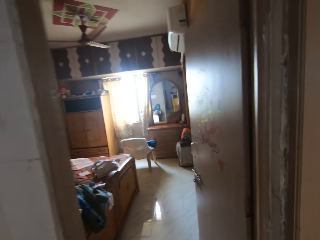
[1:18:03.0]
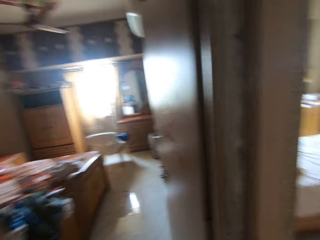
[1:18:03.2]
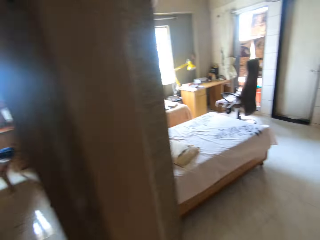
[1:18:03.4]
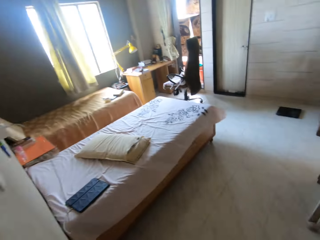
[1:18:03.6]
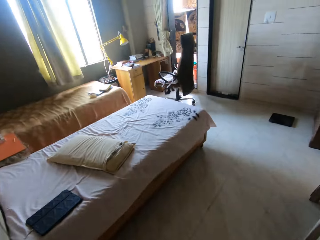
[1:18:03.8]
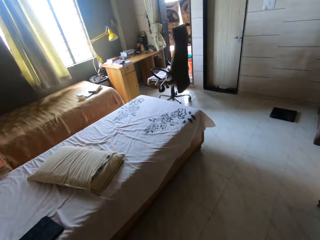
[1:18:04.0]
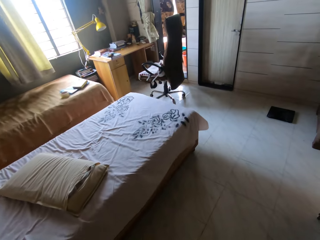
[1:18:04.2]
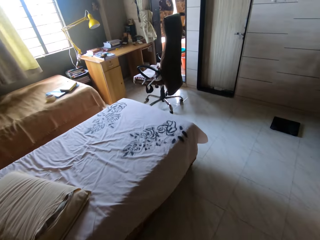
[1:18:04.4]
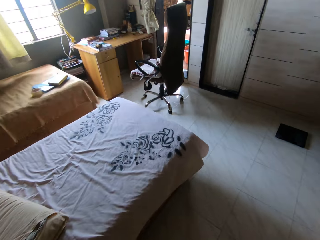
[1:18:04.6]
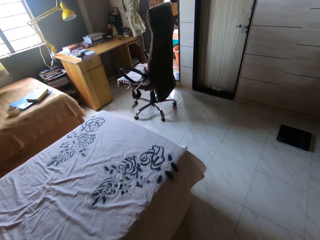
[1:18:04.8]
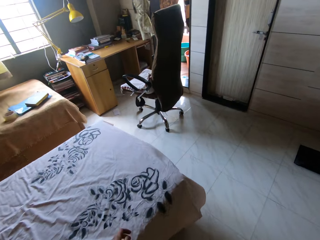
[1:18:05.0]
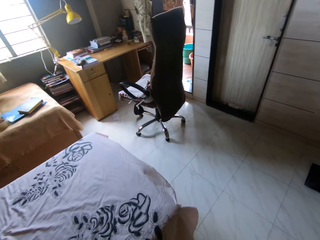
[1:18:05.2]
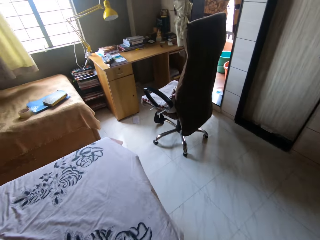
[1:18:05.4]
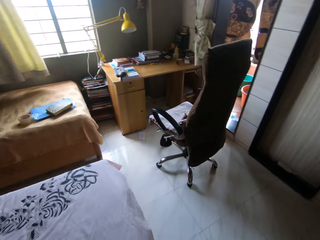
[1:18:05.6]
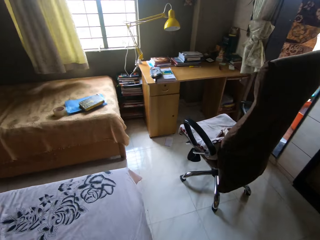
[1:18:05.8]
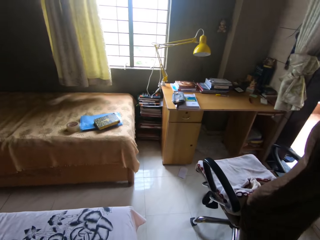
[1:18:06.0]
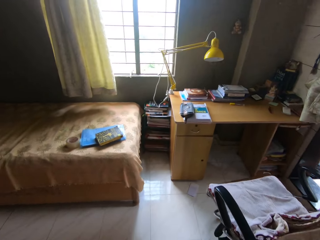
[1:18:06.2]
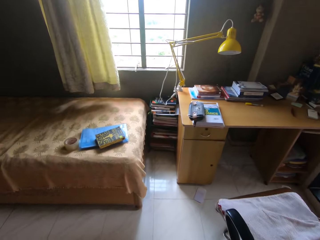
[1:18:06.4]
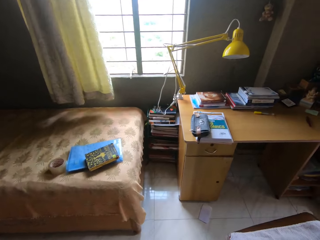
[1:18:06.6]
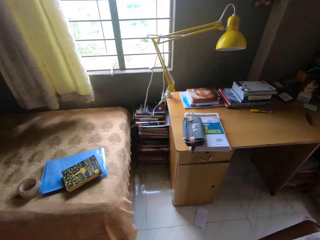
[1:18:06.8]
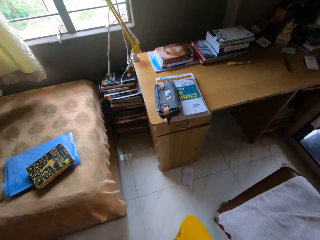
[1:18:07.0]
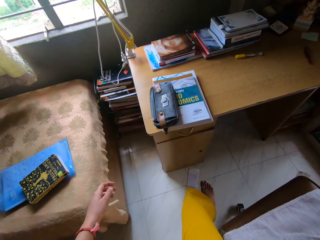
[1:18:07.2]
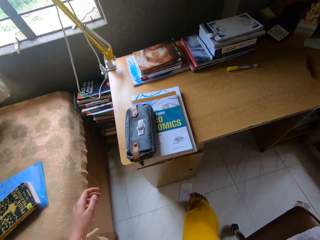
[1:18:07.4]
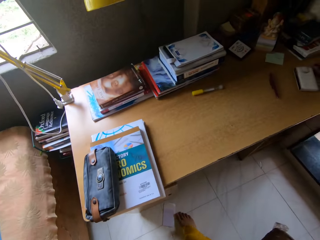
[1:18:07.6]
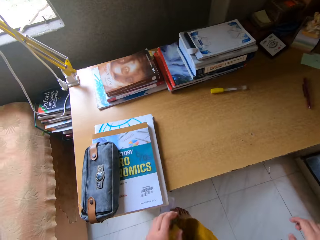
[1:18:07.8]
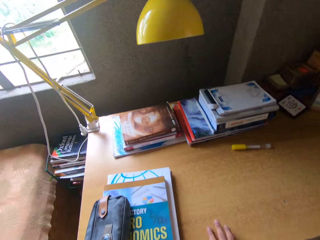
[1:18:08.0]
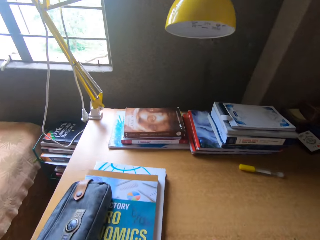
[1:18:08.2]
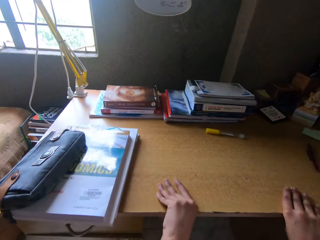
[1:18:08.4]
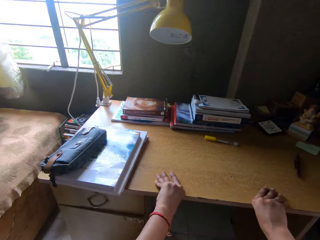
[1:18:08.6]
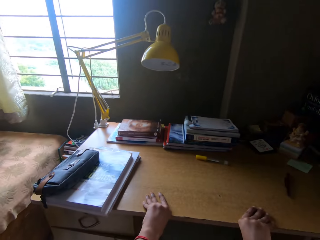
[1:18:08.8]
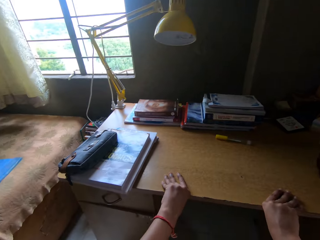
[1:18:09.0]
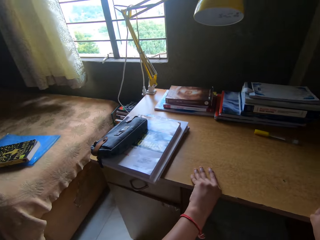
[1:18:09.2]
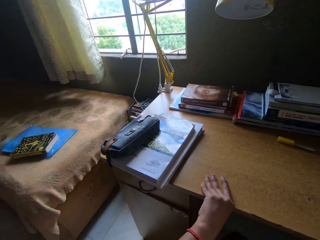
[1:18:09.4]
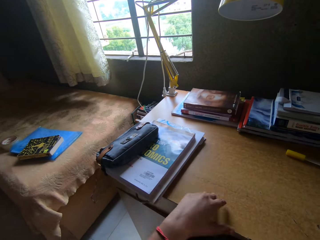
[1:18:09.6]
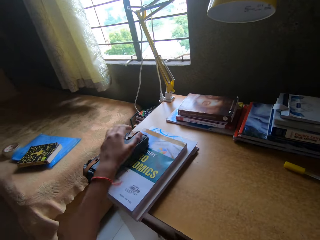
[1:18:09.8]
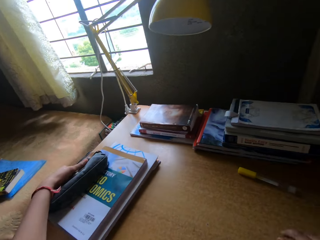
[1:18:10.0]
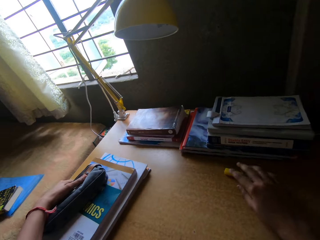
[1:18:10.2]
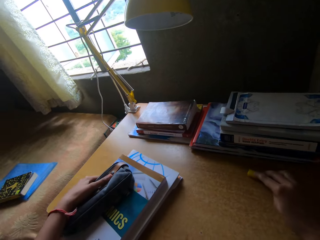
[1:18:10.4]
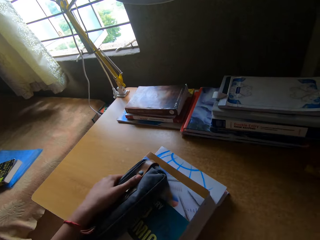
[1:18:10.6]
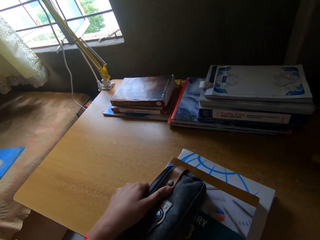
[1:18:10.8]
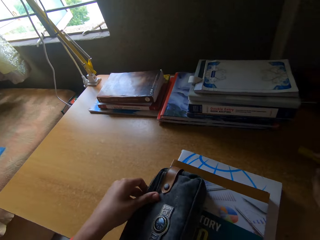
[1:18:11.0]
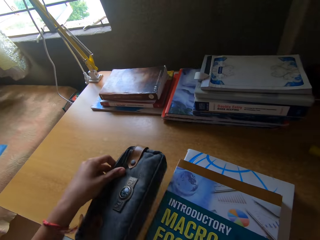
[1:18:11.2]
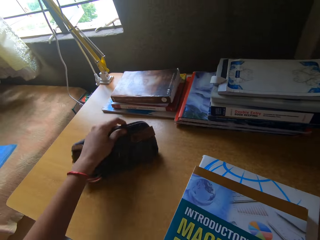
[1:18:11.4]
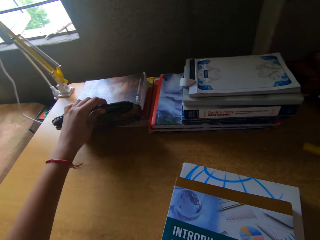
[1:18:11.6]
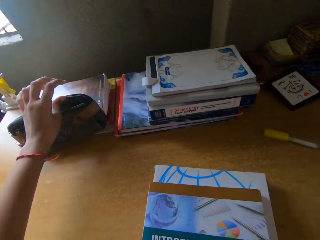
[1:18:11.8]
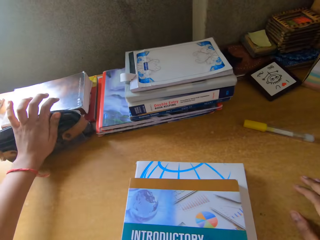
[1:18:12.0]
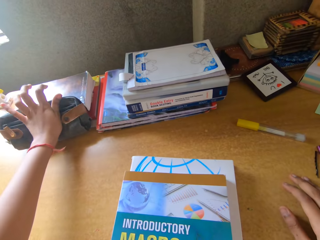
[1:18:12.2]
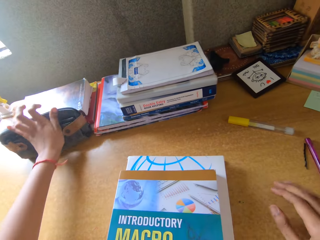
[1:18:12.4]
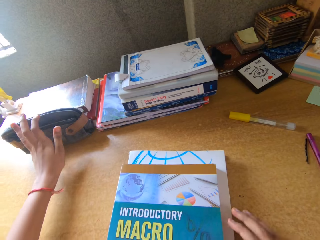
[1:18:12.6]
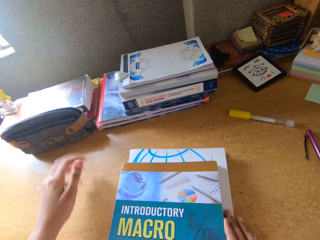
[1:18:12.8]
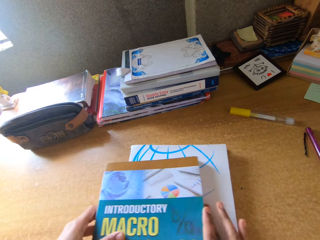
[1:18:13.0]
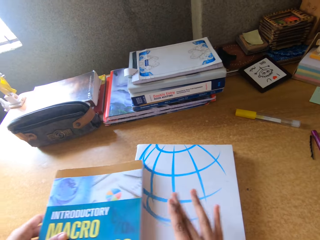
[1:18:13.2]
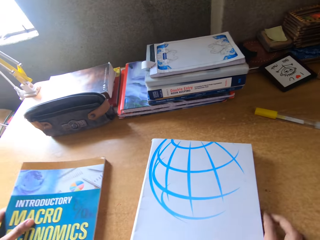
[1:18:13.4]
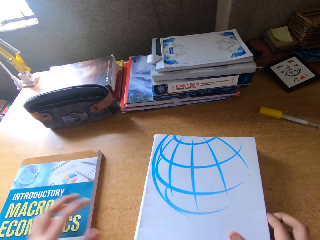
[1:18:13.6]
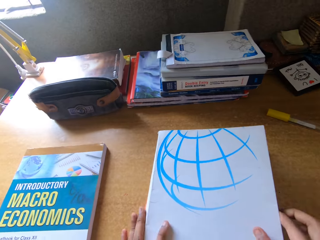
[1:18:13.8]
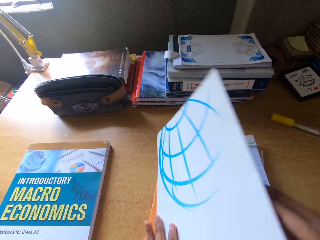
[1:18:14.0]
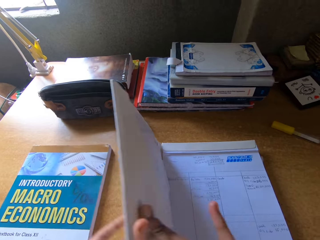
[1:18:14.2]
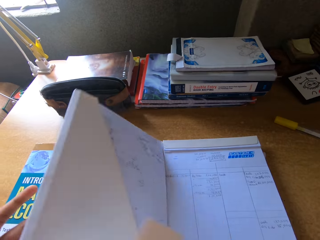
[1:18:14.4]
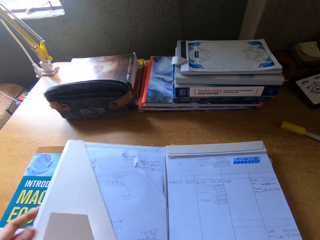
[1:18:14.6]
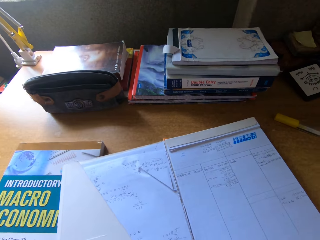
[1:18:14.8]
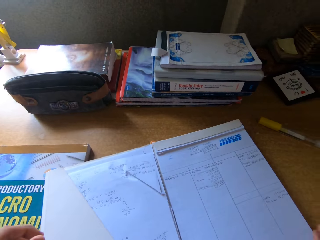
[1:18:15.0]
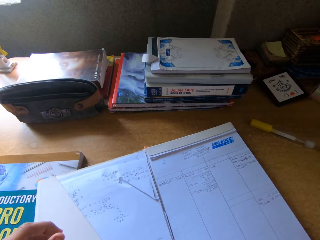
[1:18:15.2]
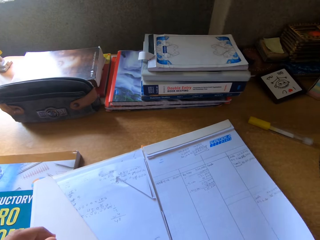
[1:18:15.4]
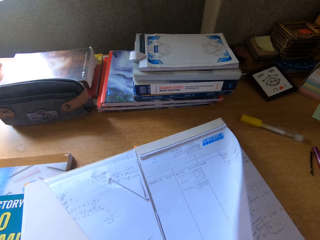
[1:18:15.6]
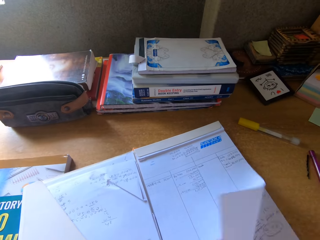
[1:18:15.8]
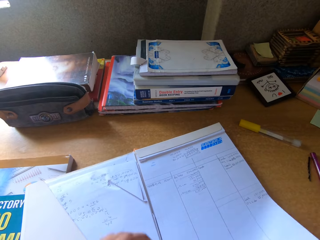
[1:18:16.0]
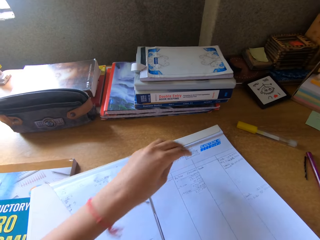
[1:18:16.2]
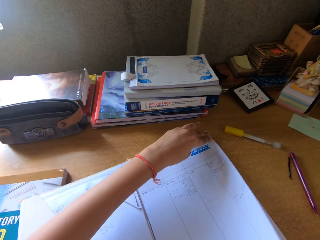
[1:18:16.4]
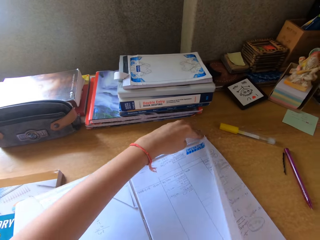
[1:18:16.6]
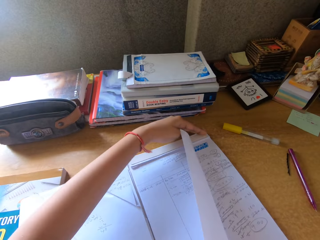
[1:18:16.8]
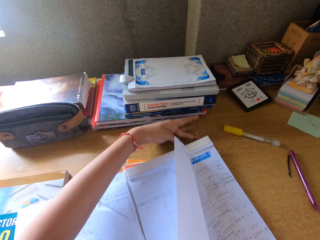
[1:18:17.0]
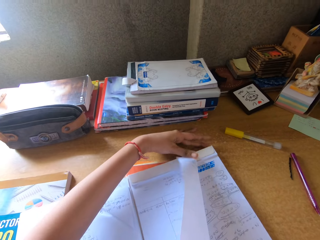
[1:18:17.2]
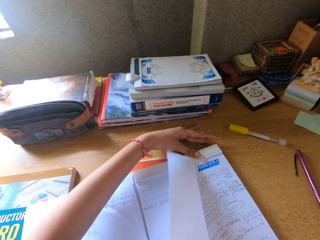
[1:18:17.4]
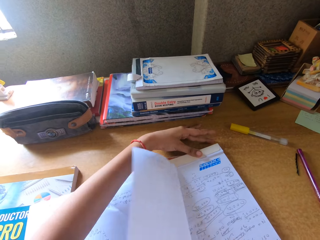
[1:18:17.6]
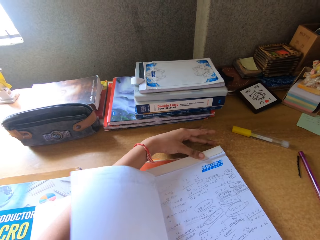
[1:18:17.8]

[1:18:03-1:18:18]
The camera wearer sits on a chair. They move the books close on the table. They move a pen bag aside on the table. They move a book bag aside. They separate the books. They open the other book. They tear a page of the book.

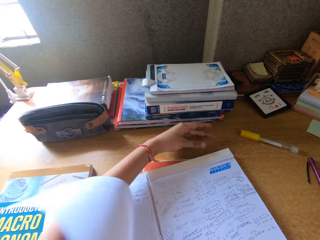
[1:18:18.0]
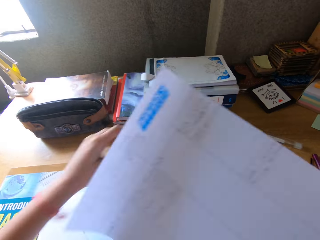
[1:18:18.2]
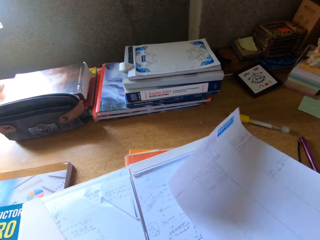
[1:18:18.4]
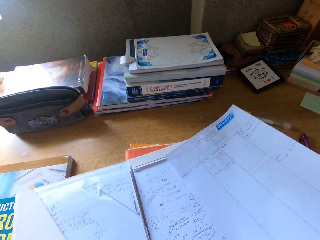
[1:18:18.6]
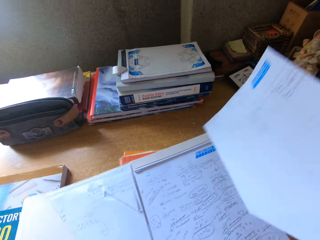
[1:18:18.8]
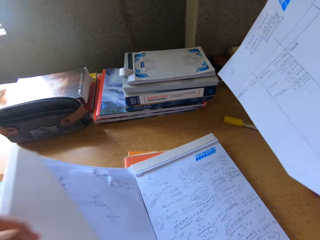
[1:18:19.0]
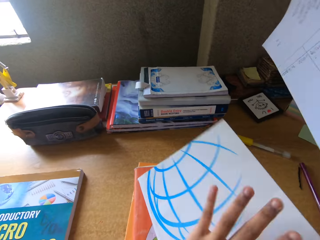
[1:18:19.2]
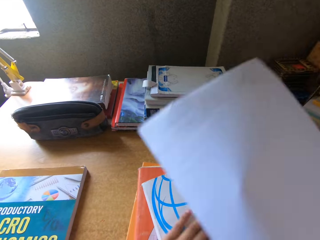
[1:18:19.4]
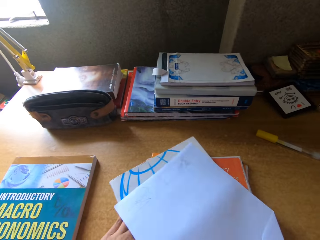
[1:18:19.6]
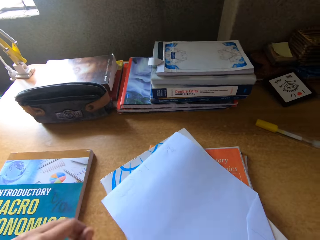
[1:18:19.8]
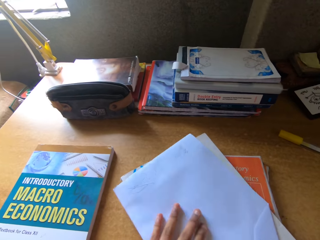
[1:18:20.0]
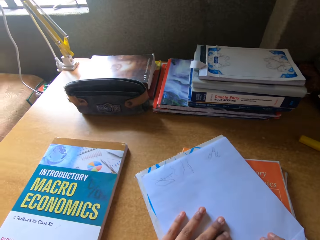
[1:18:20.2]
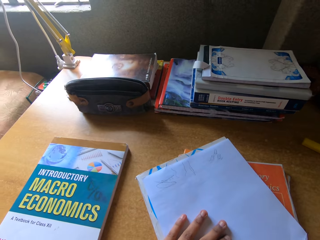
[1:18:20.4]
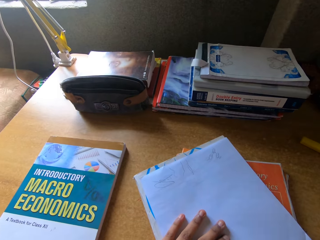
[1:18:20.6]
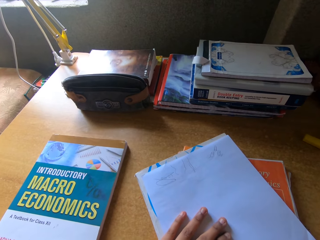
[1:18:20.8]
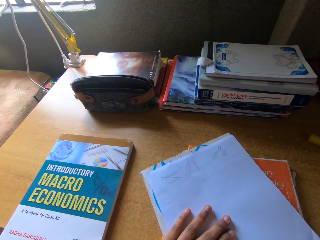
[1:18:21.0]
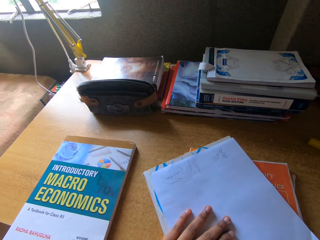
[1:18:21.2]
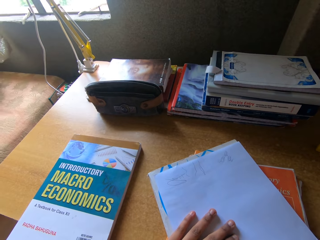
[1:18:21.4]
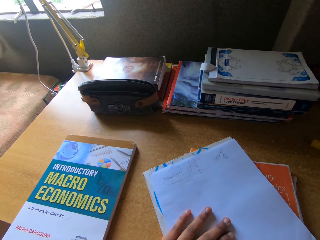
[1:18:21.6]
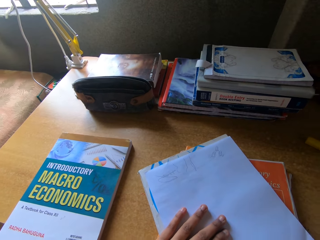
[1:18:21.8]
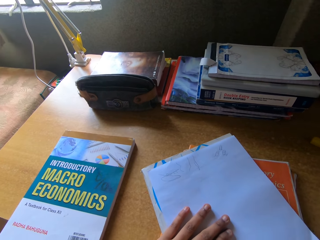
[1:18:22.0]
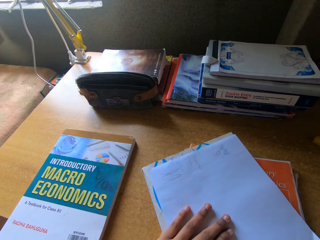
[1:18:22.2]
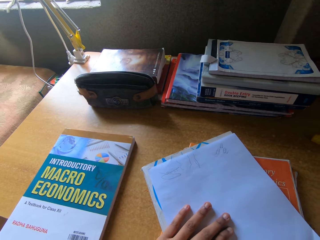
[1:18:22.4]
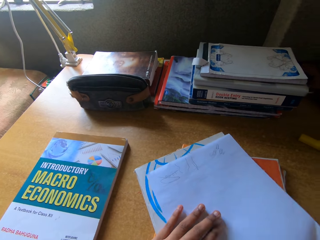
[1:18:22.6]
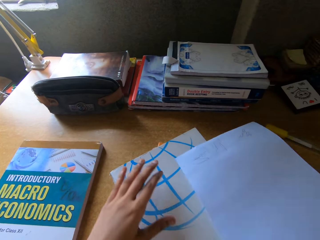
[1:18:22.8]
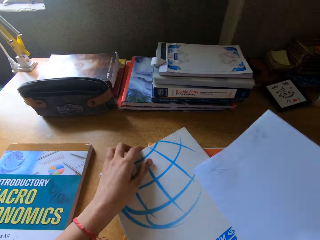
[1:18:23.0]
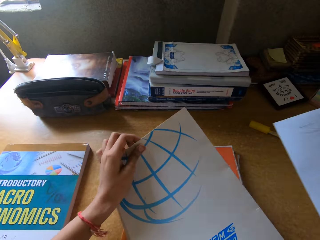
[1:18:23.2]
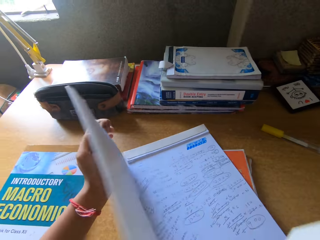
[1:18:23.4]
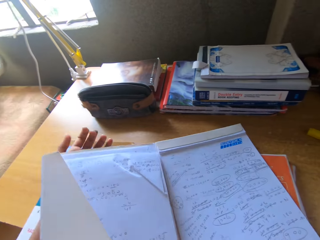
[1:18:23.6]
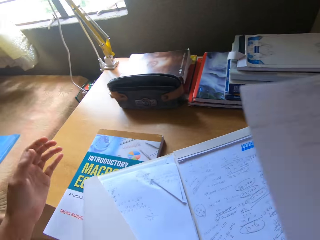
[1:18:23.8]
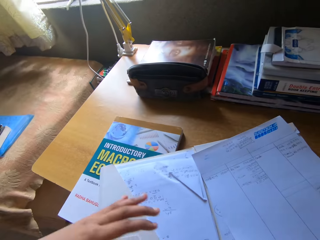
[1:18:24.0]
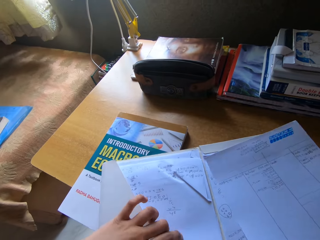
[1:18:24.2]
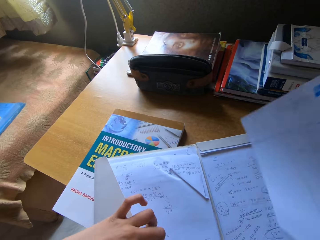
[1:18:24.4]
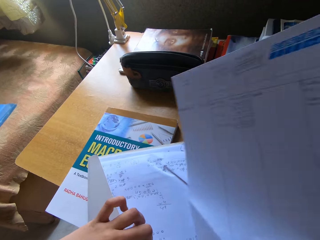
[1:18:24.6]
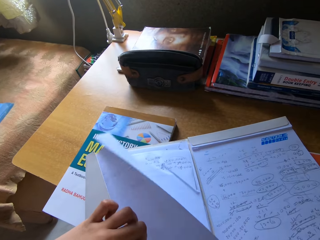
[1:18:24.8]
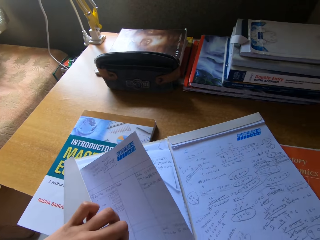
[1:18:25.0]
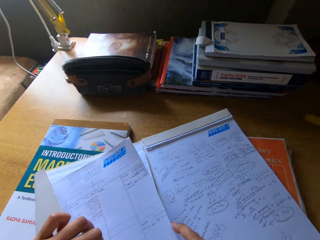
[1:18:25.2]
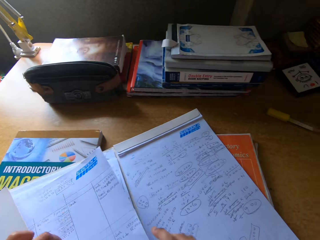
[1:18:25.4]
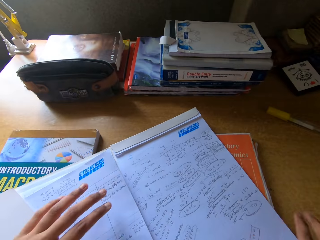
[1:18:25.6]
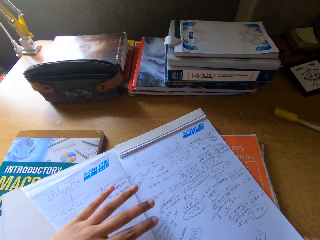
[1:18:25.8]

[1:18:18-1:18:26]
The camera wearer closes a book. They place paper on the book. They open the book. They put the paper aside in the book.
